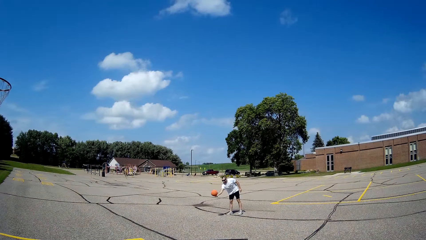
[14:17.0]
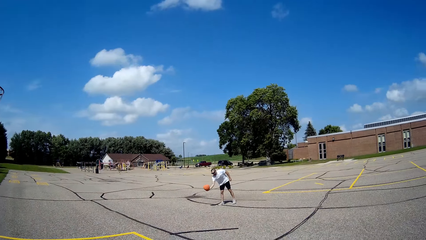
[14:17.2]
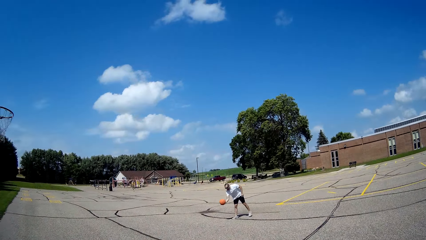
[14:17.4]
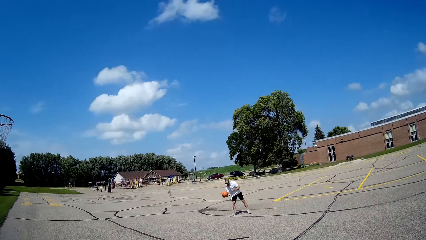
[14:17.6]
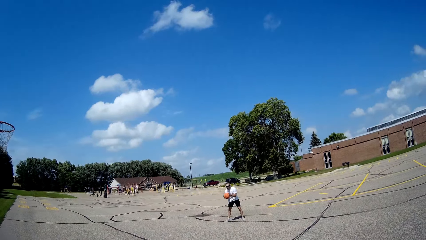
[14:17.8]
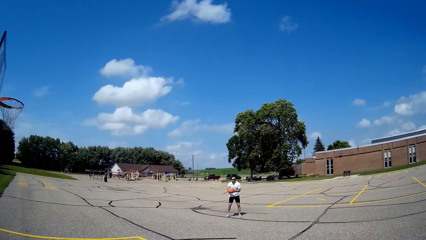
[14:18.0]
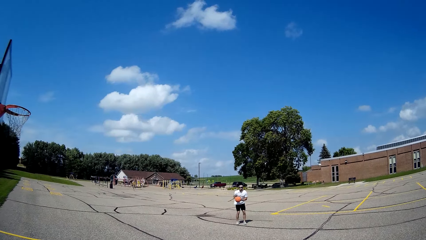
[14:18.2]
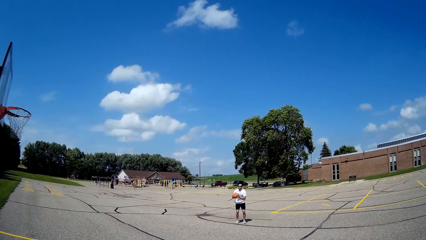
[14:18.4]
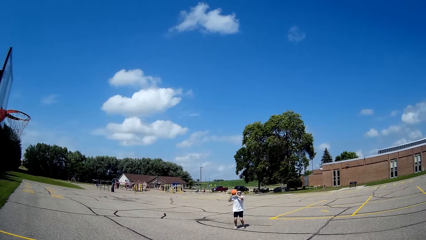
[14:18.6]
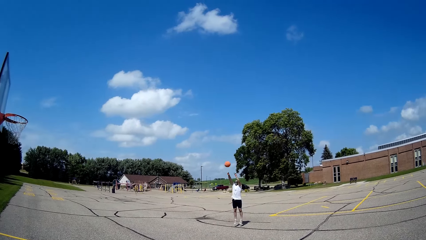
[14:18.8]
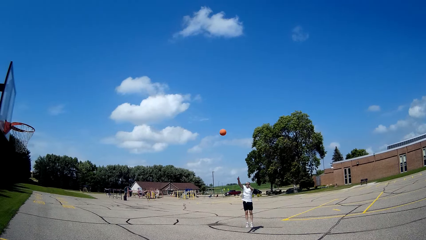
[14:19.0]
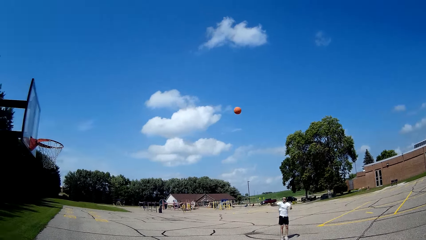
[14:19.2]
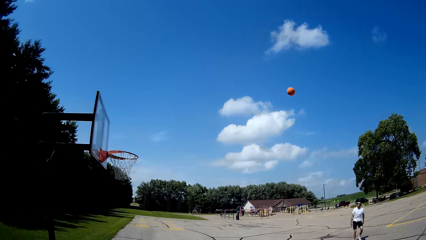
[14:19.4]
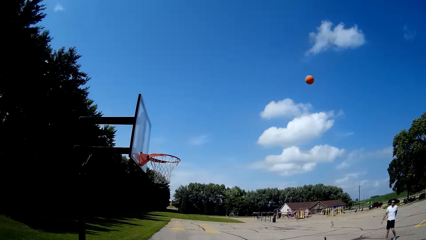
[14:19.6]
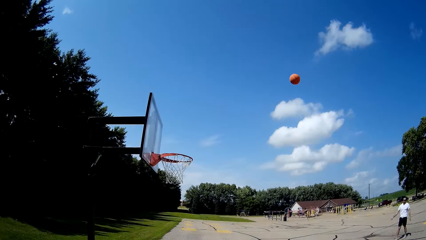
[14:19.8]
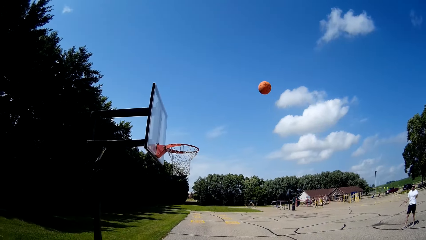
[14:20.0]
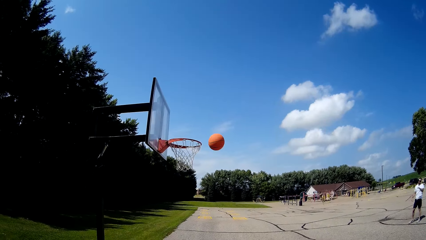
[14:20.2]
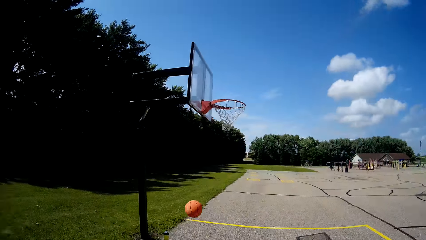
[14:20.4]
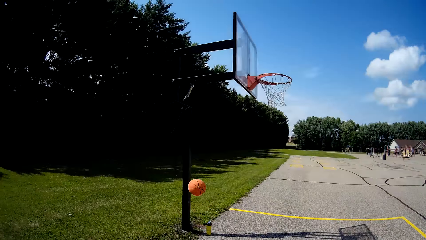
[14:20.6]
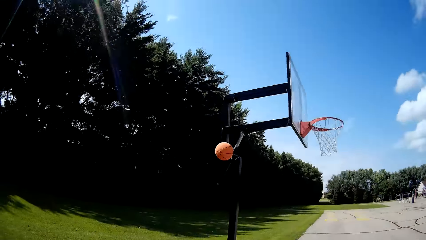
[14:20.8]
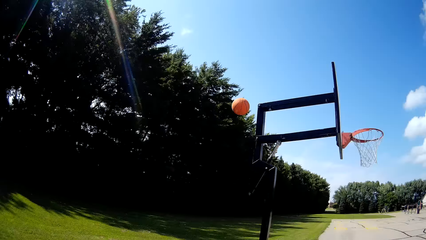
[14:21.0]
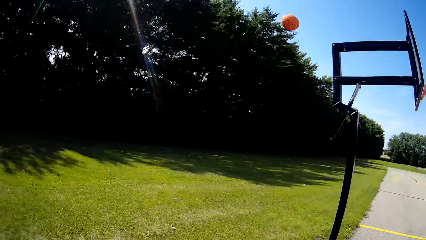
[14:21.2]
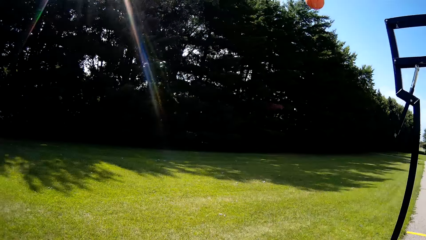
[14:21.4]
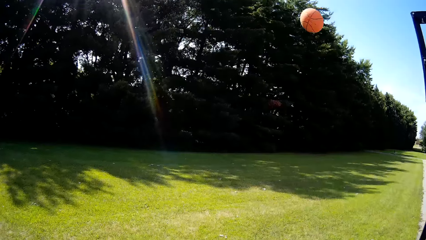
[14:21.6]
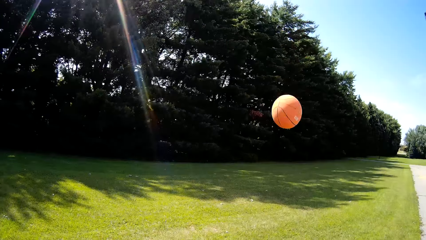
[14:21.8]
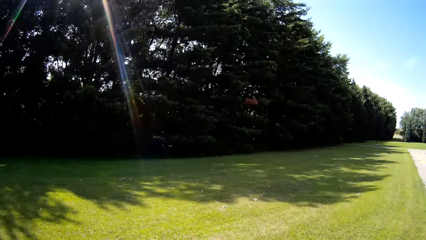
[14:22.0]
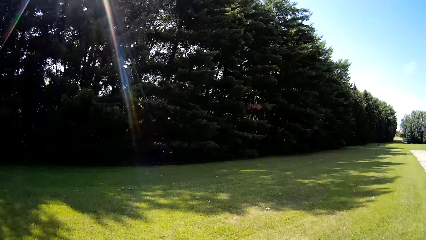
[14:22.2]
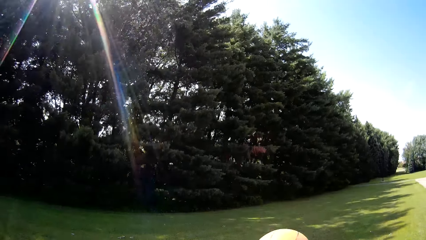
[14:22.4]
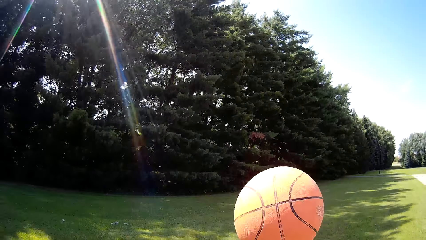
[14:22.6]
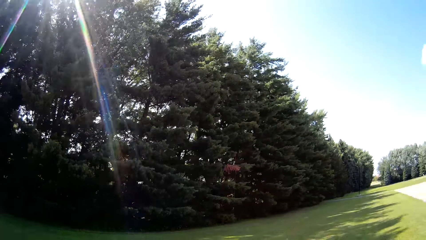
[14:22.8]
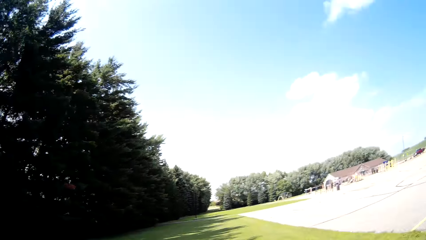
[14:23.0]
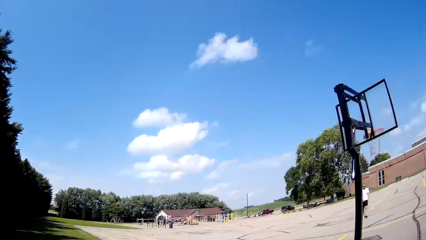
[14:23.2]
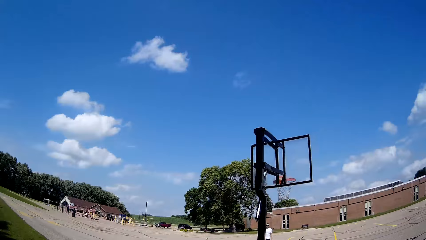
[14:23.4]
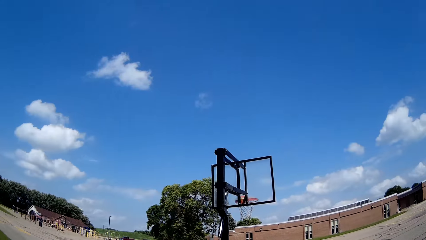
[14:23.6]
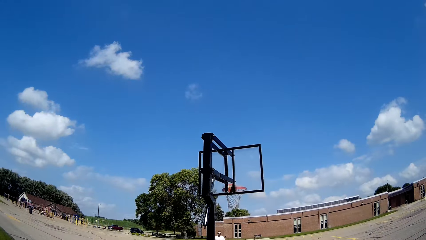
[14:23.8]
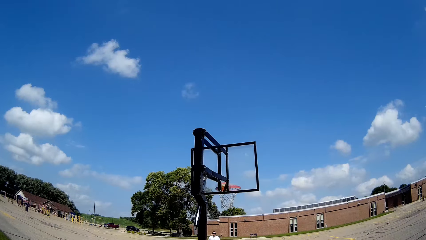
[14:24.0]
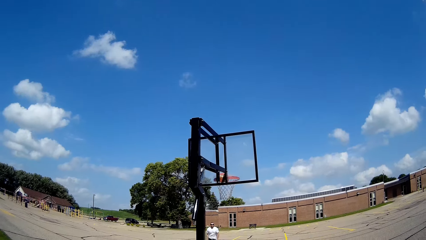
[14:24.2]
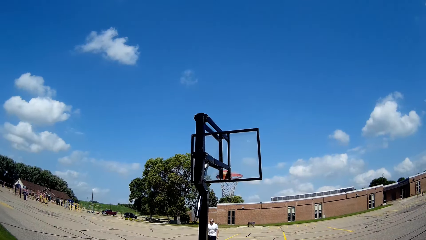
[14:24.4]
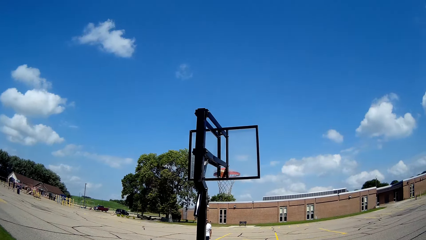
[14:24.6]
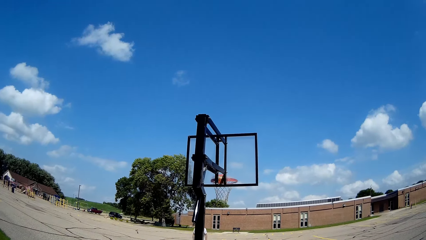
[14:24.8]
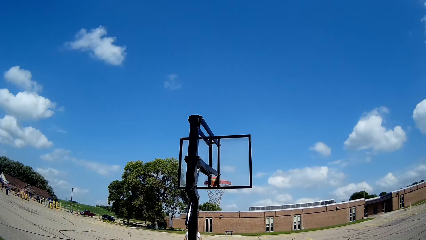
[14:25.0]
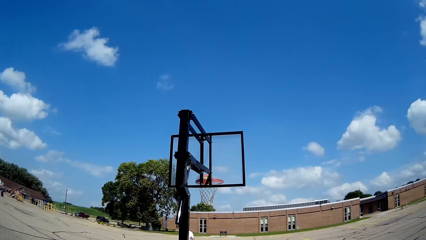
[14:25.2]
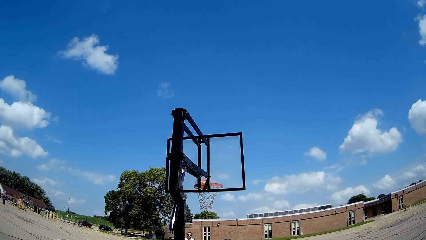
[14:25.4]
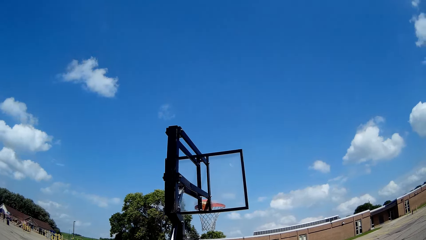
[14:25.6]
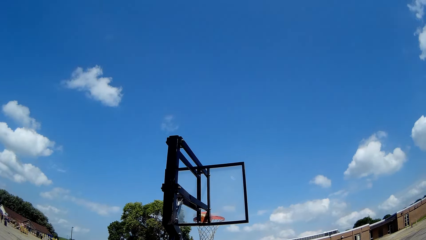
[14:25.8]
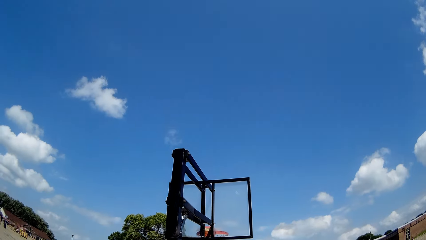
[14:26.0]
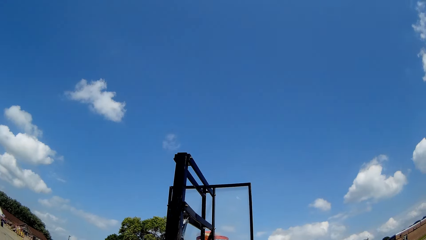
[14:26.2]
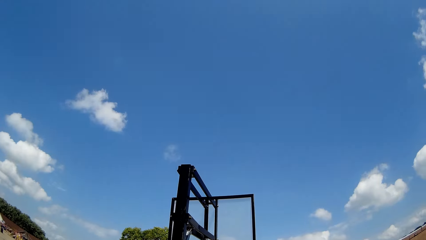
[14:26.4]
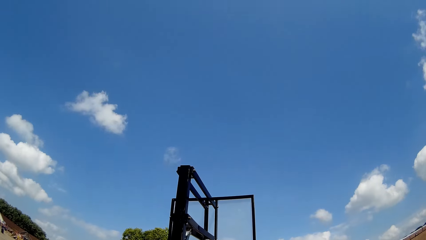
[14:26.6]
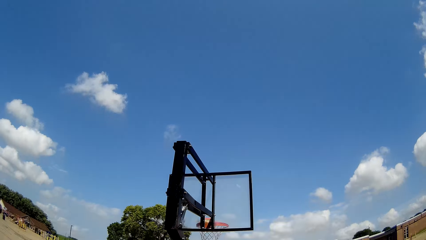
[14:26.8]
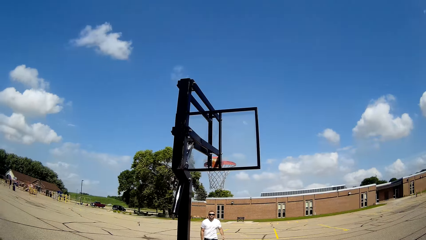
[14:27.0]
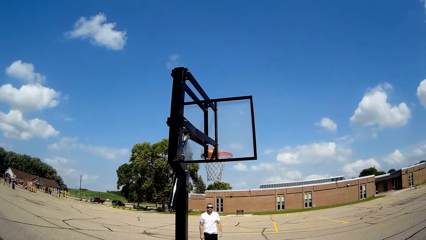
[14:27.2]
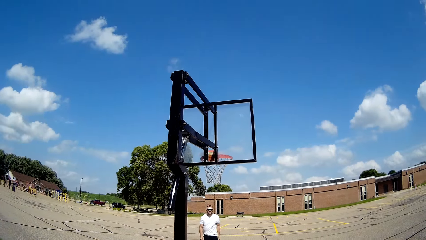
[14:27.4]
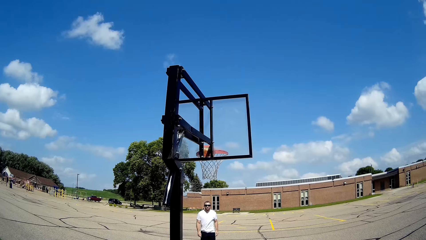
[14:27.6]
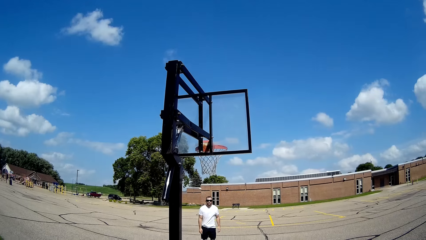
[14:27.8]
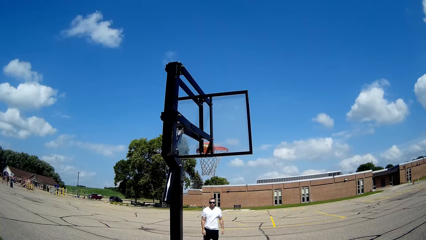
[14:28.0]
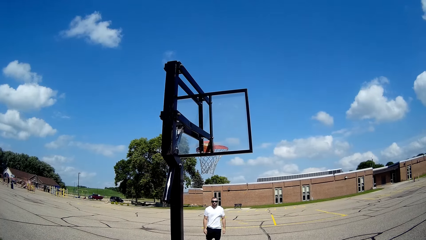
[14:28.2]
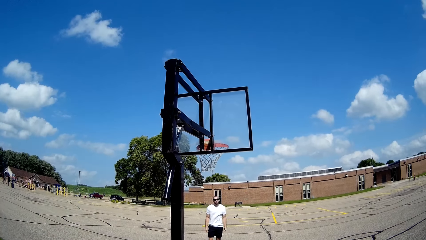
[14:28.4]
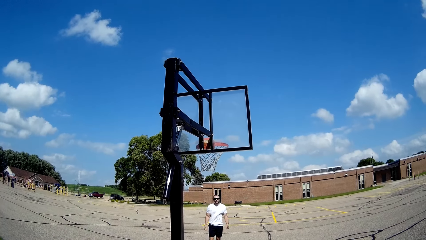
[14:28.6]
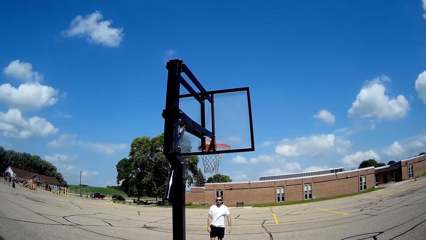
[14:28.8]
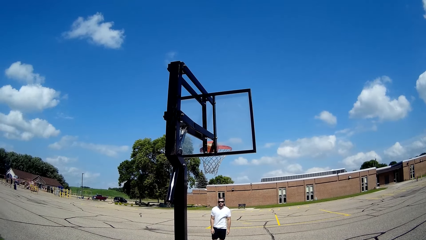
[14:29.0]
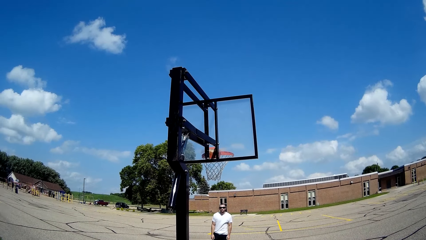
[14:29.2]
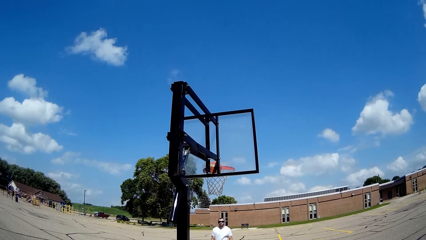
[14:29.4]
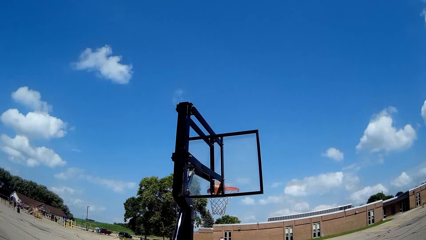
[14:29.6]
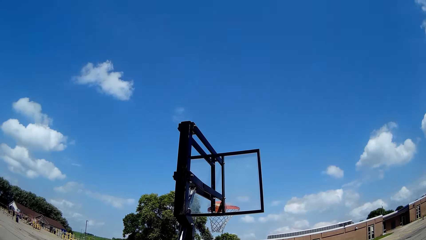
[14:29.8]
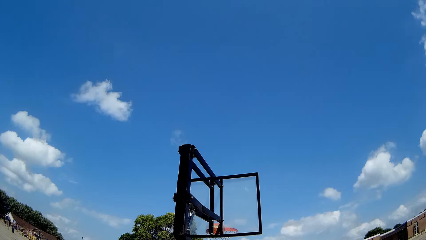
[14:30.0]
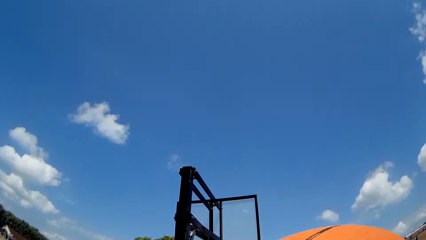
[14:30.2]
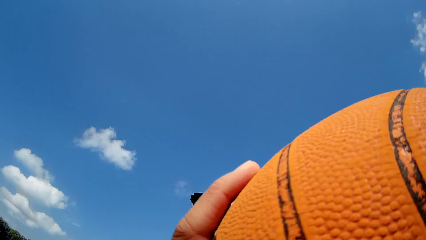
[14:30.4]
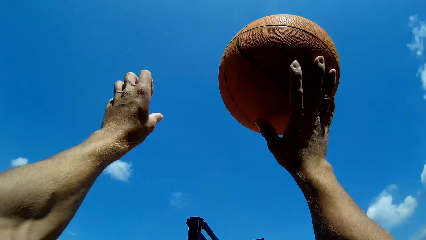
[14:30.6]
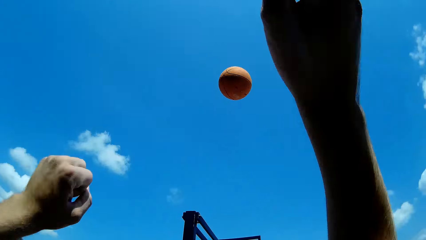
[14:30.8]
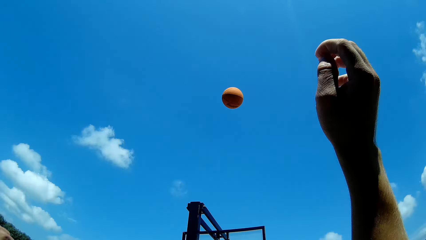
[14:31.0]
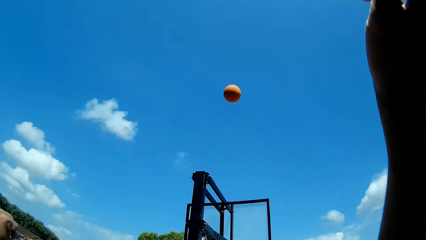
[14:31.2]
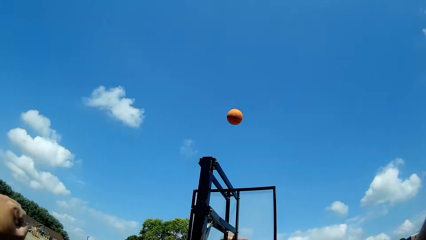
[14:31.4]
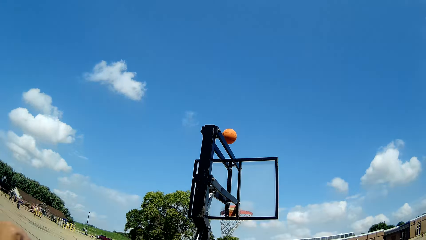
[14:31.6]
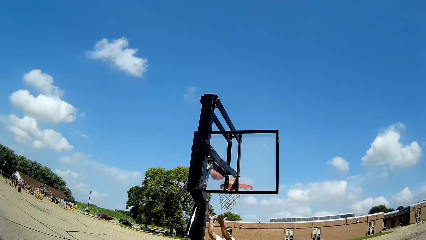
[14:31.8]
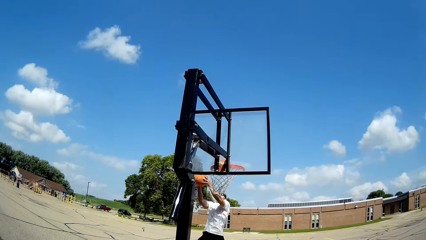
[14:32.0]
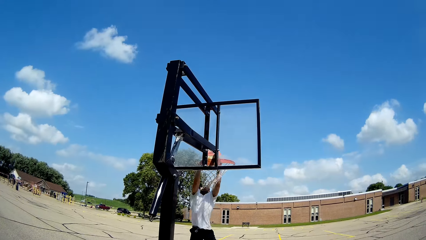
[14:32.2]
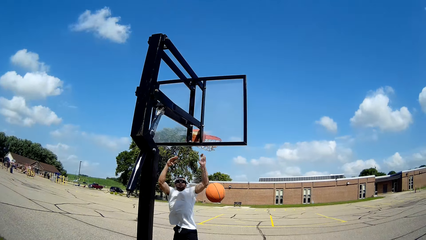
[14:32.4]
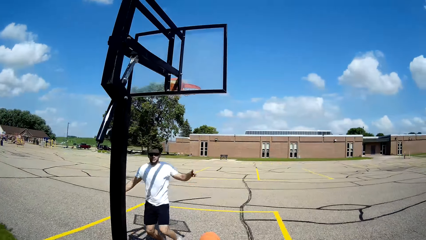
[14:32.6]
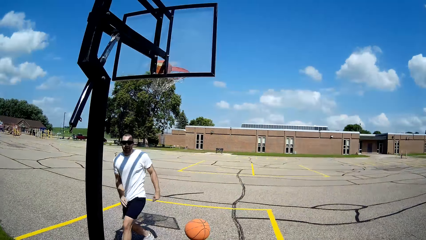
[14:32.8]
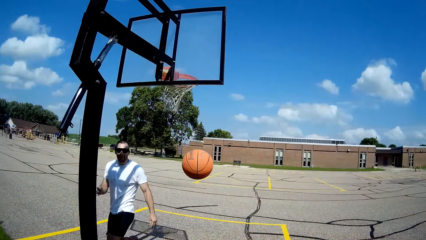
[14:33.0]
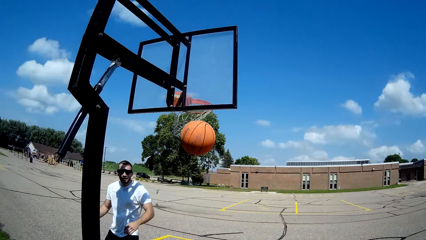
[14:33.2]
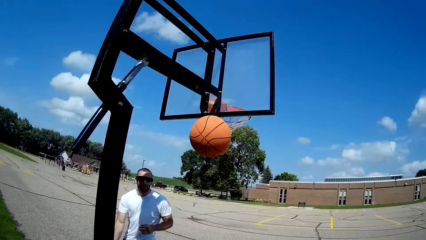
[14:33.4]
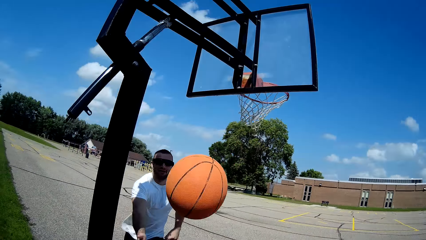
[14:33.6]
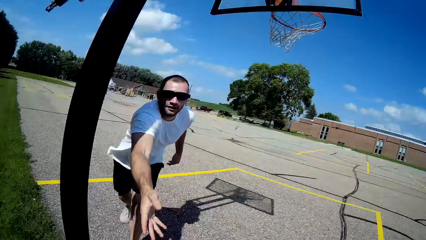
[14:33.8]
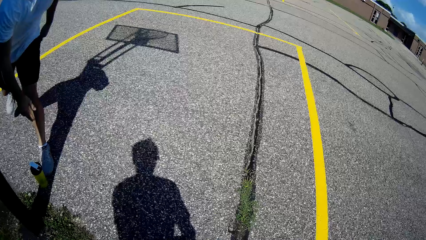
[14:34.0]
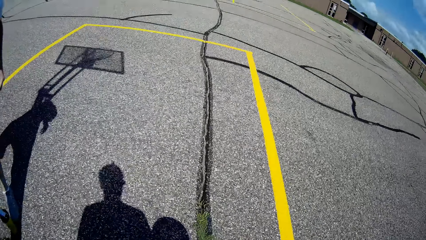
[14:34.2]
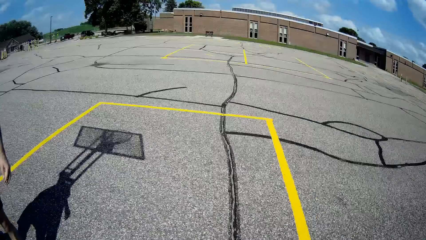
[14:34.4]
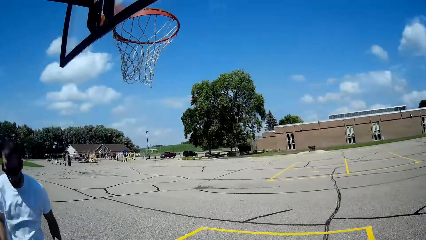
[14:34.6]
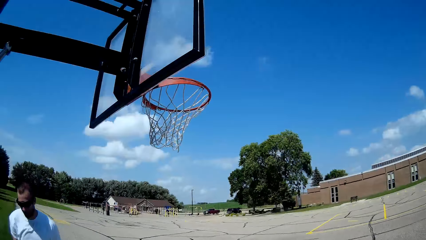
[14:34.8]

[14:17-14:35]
The camera wearer looks around. A person holds a basketball, jumps, and throws the basketball to a basketball net. The camera wearer looks around. They look around again. They walk around. They catch the ball. They look around. They look around again. They look at the basketball wall. They look at the person. They look down. The person moves hands. The camera wearer looks up. They throw the basketball to the basketball net. The person catches the ball, holds the basketball, jumps, and throws the basketball to the basketball net. The person walks, moves a hand, and bends. The camera wearer looks around.
